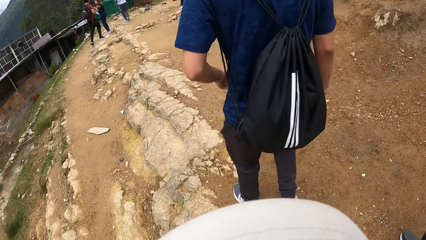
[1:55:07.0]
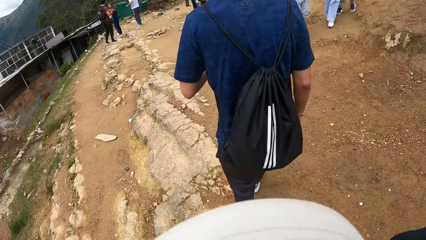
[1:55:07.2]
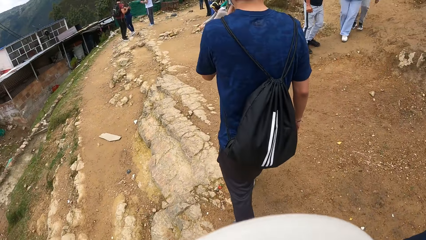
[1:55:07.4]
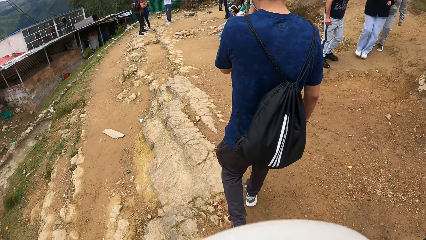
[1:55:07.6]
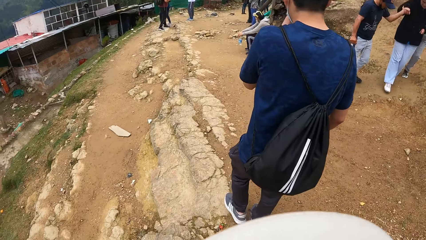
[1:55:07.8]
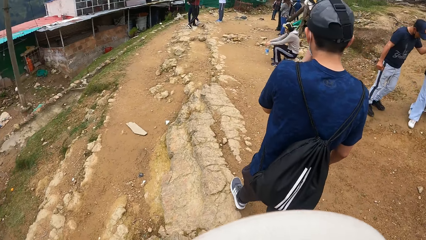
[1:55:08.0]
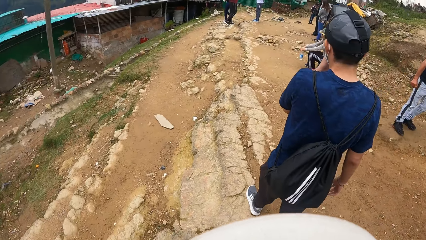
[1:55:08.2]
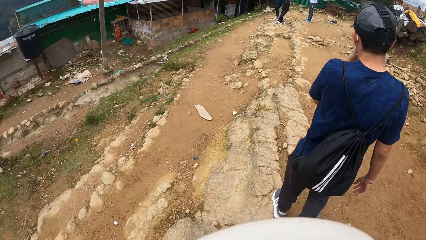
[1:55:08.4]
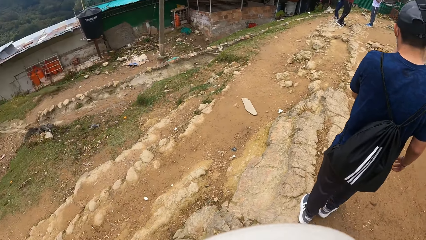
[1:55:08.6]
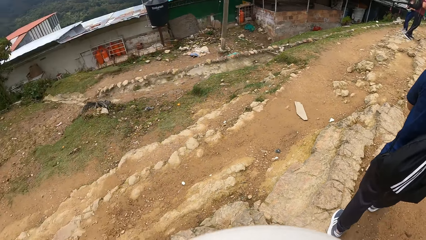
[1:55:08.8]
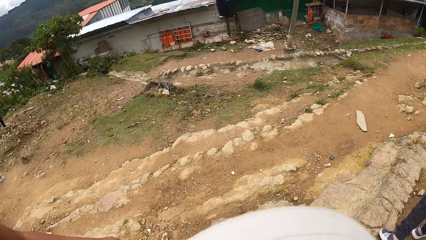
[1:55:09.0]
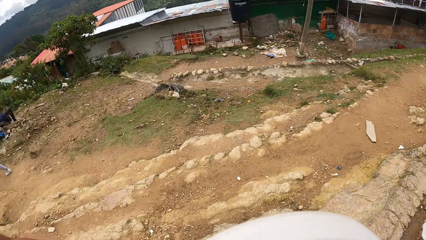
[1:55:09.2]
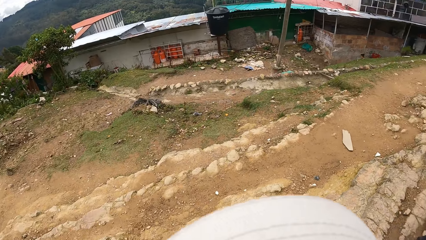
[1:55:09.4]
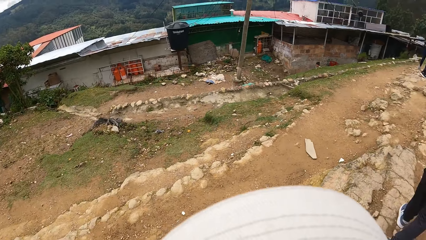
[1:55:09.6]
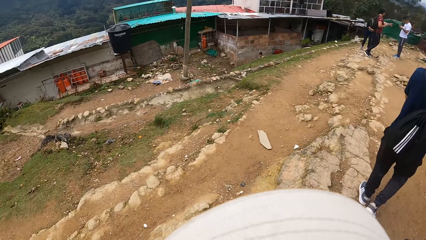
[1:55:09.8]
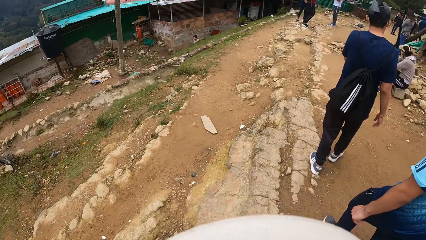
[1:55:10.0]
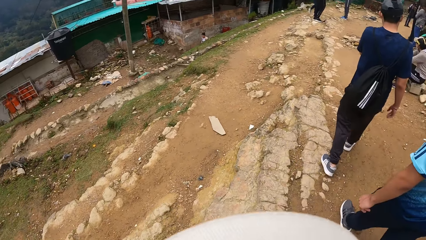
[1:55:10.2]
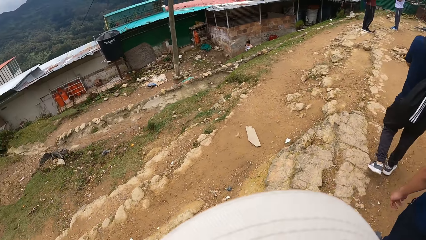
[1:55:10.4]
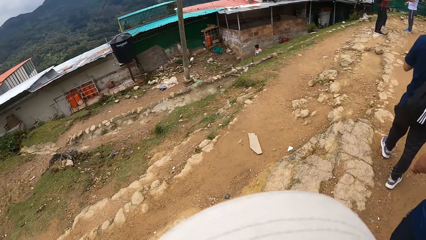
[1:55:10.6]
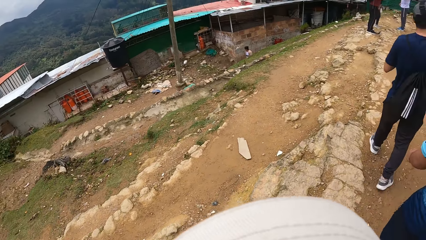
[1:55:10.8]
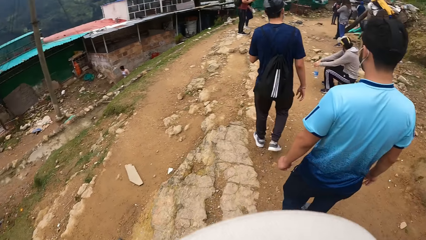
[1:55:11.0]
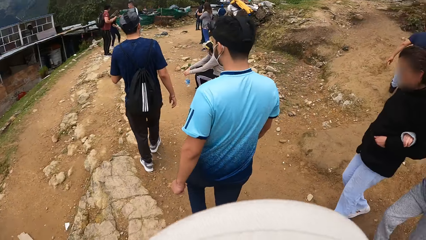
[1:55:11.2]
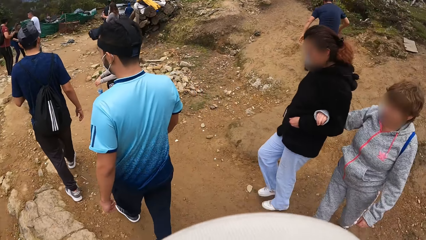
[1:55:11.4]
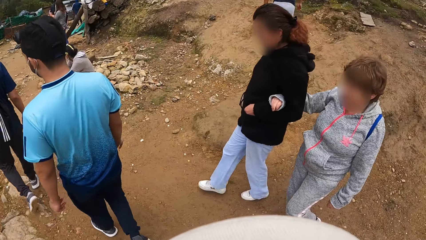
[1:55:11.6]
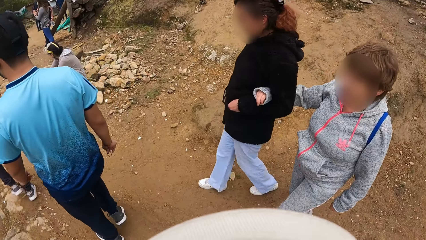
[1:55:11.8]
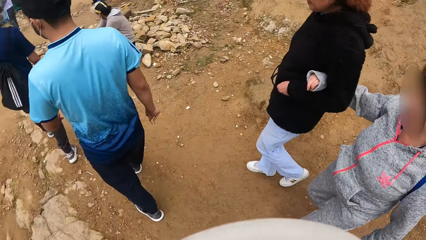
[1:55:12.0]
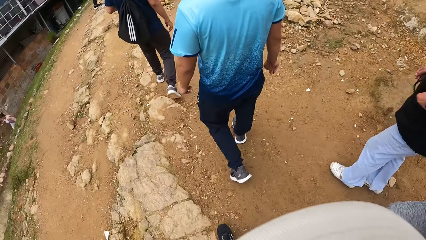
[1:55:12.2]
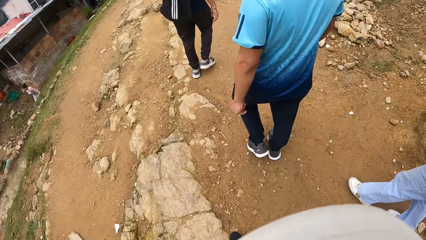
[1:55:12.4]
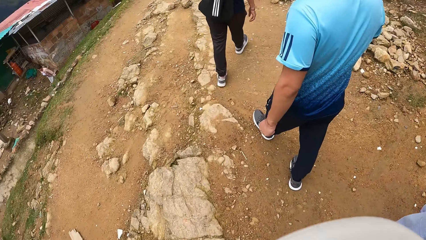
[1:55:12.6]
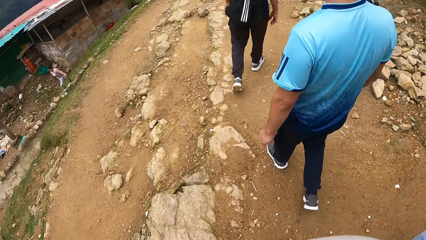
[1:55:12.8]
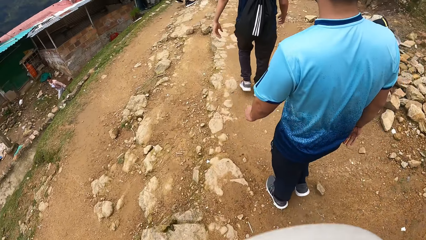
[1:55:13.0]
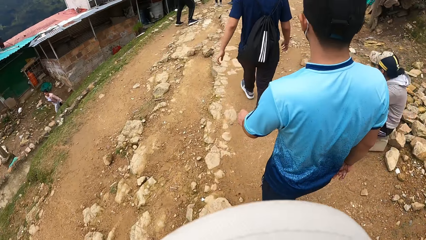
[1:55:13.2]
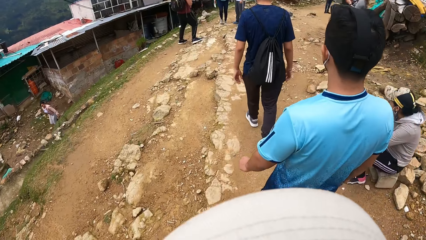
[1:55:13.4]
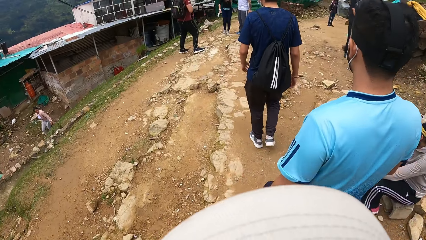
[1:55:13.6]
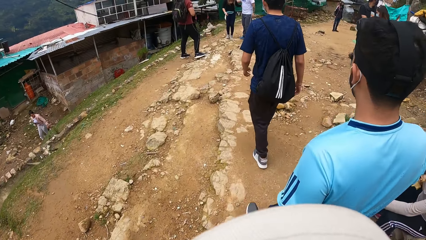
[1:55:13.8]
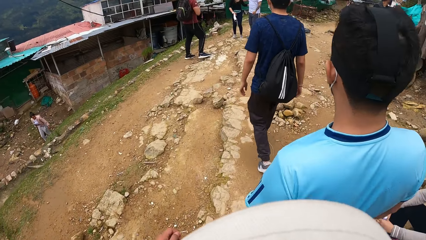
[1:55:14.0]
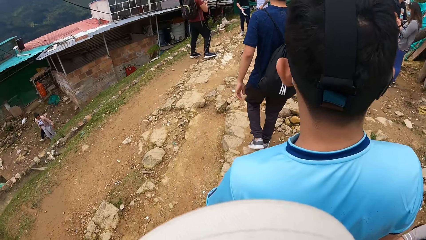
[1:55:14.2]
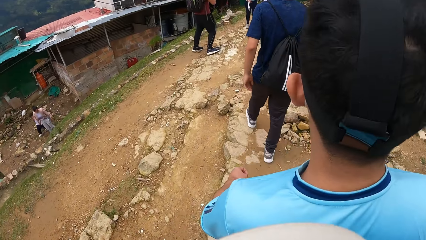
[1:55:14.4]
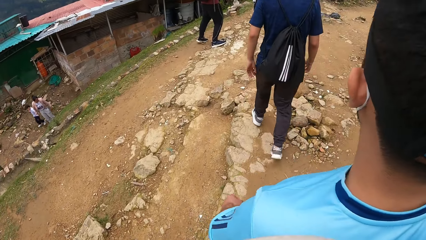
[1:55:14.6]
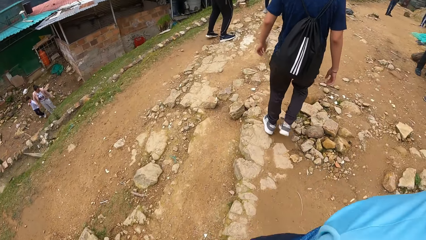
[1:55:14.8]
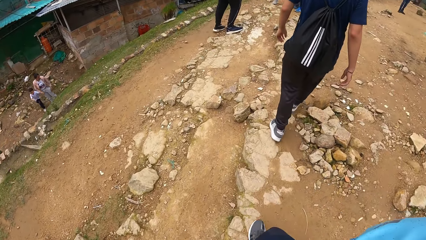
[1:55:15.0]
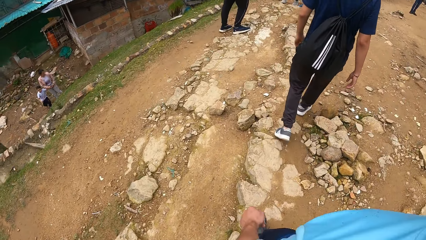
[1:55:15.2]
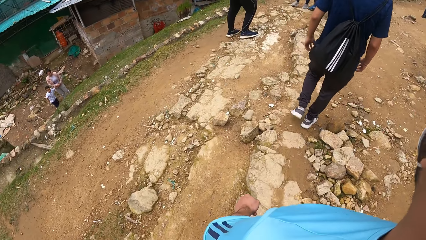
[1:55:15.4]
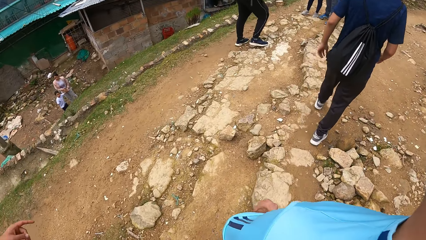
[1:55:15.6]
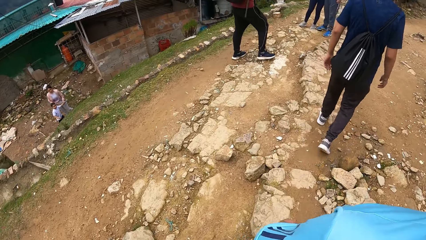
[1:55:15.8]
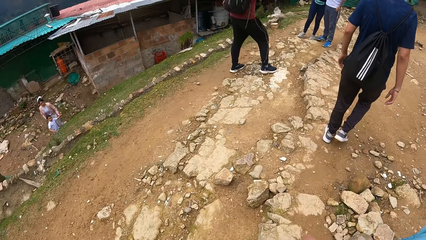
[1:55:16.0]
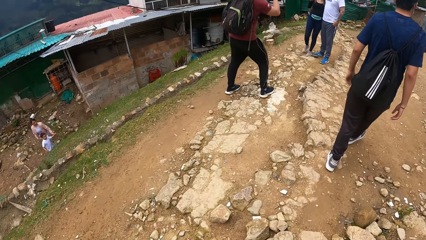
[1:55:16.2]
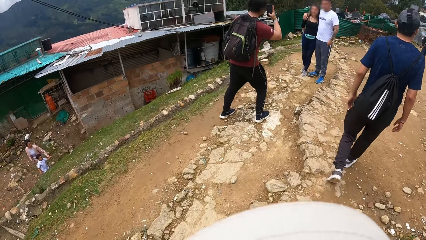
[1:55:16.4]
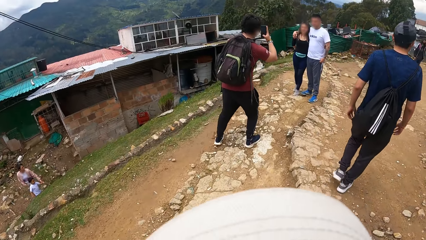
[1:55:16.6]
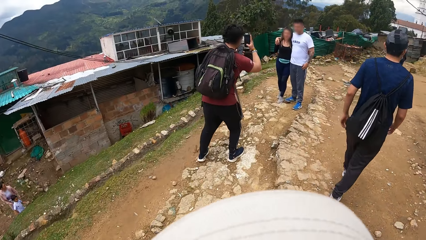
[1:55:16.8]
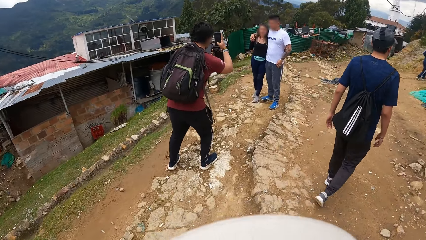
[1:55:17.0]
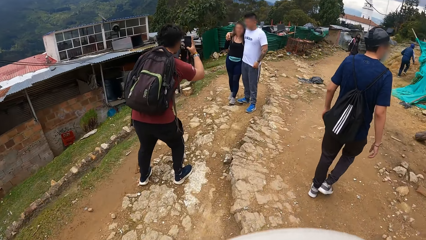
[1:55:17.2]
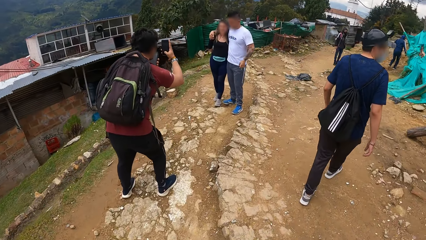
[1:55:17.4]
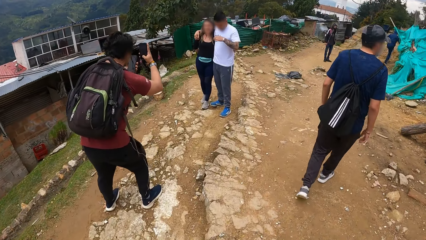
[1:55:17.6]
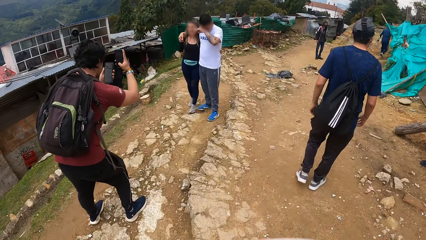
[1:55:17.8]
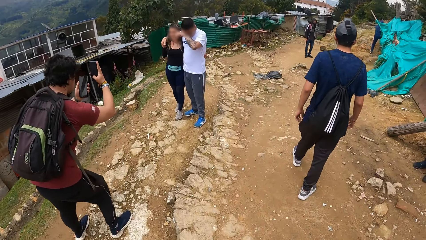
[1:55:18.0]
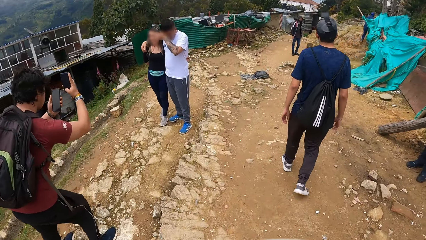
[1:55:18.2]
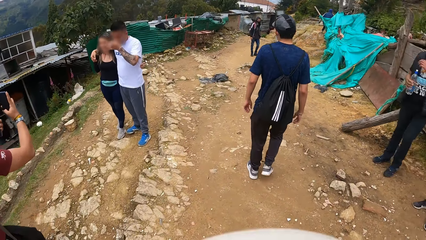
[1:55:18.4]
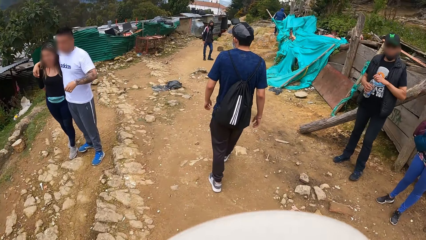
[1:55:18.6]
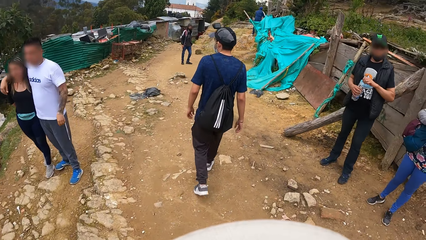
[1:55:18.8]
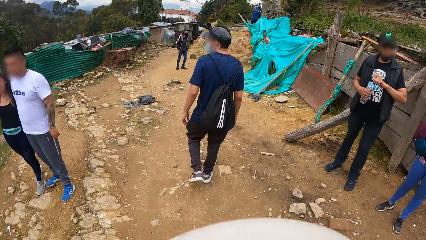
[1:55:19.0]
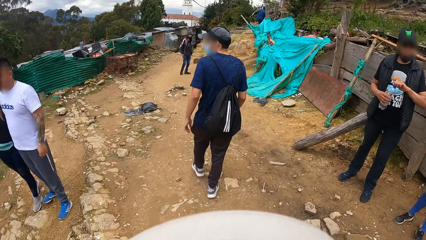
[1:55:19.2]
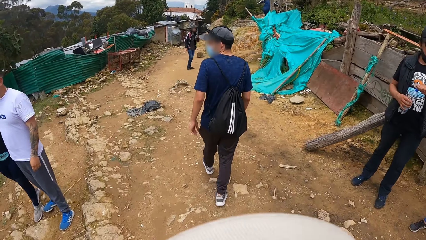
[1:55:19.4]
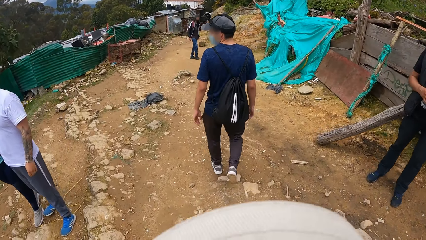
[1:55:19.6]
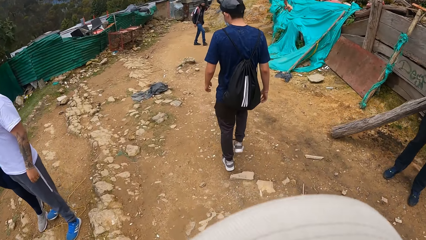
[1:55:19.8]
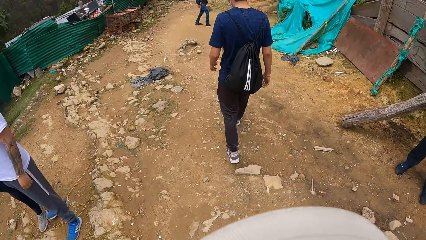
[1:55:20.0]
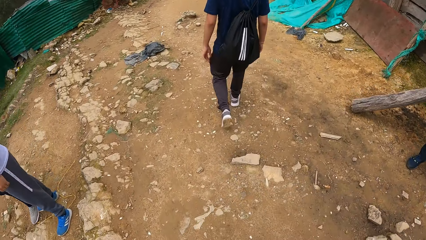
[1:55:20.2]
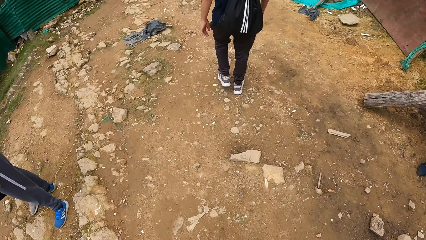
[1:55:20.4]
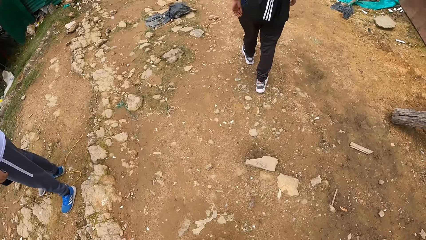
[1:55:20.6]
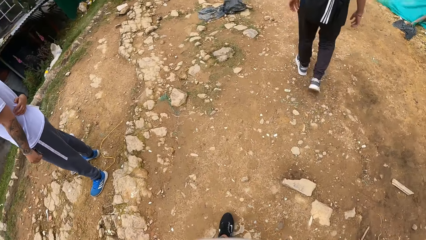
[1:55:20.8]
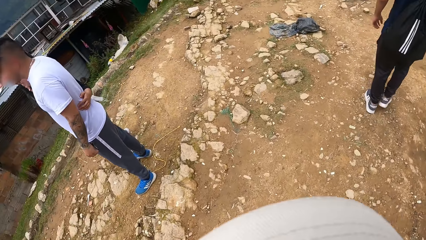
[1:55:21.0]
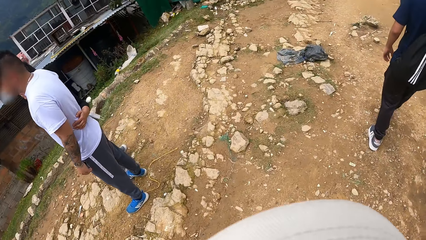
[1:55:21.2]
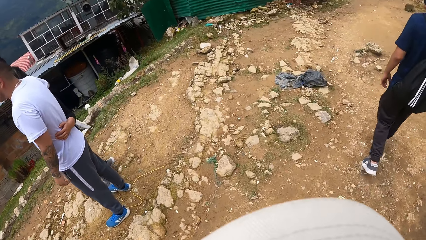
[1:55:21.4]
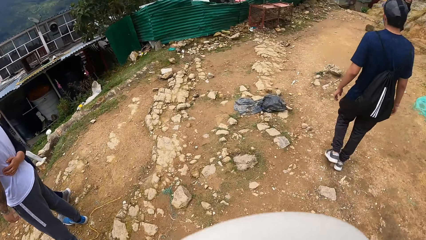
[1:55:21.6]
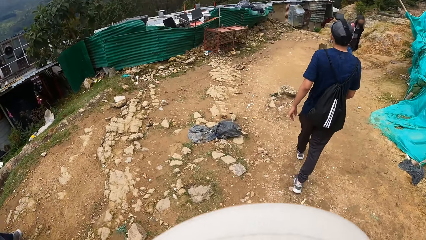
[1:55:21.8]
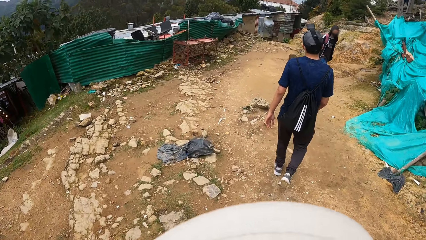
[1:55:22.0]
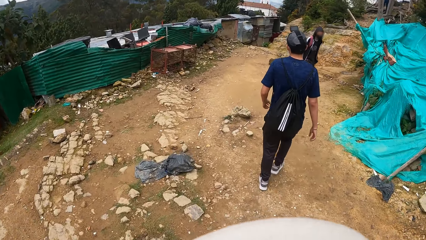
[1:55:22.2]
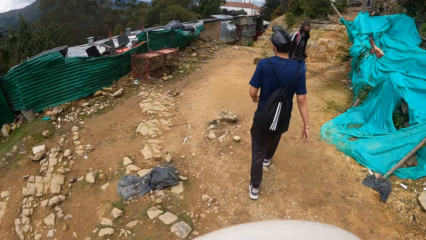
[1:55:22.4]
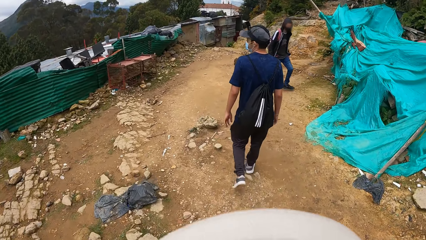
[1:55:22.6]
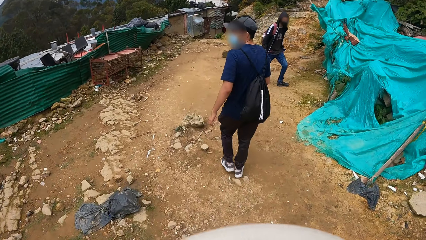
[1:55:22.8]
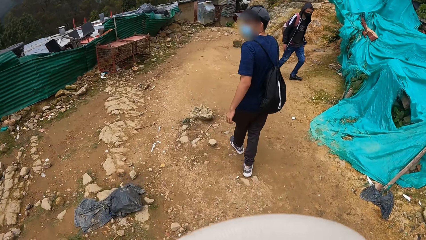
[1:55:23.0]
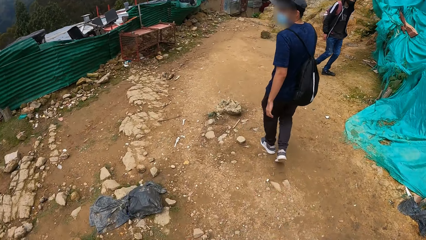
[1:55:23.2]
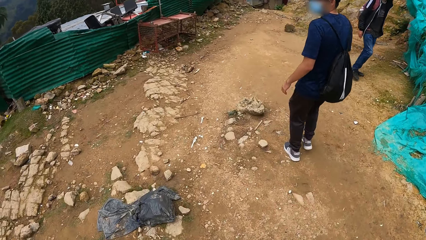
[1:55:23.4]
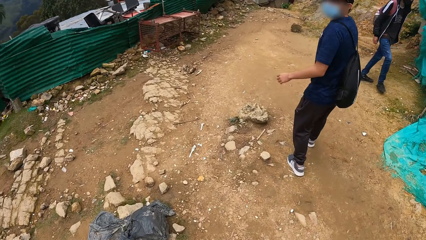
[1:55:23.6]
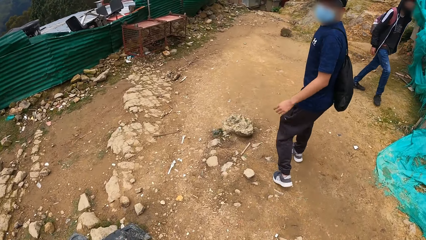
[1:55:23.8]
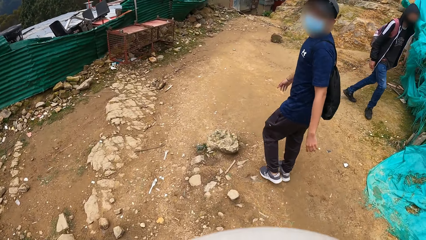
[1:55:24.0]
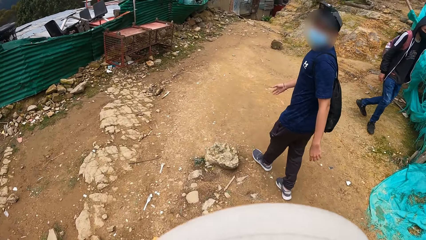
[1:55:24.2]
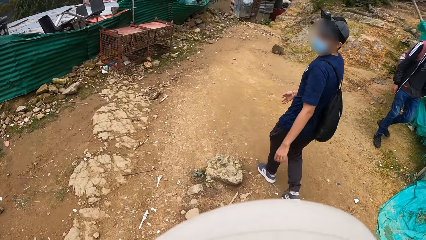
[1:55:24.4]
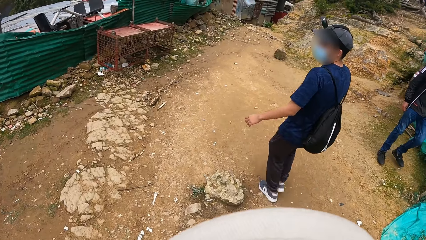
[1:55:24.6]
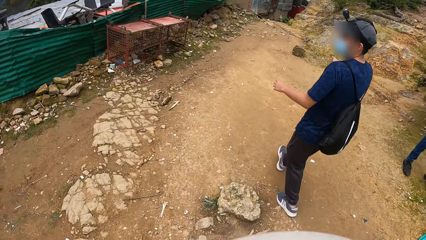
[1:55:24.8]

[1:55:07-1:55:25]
The camera wearer looks around. They walk around.
